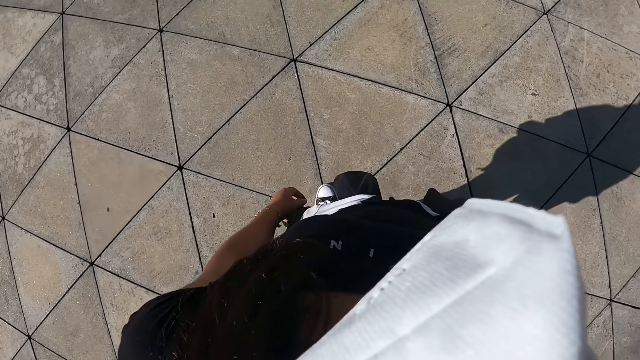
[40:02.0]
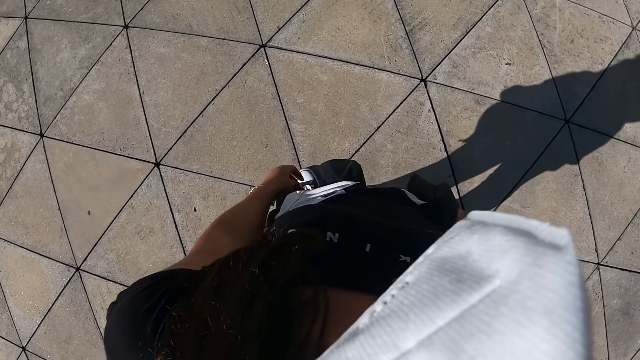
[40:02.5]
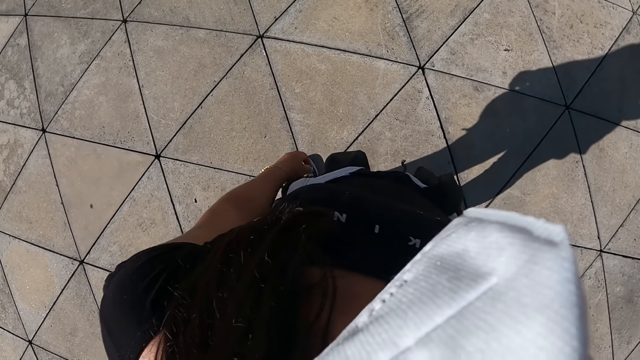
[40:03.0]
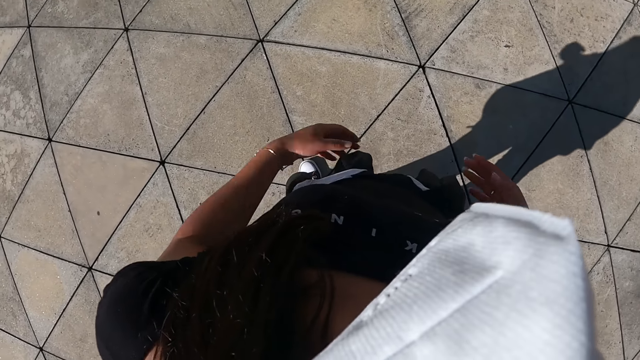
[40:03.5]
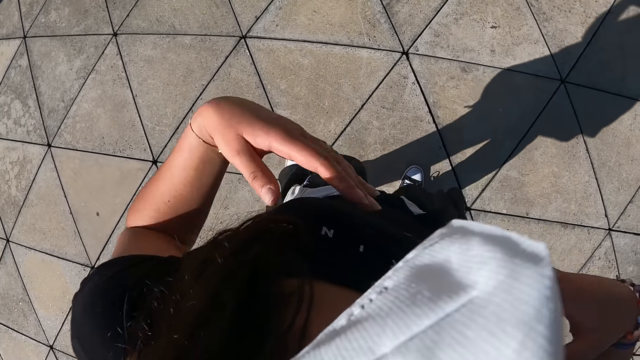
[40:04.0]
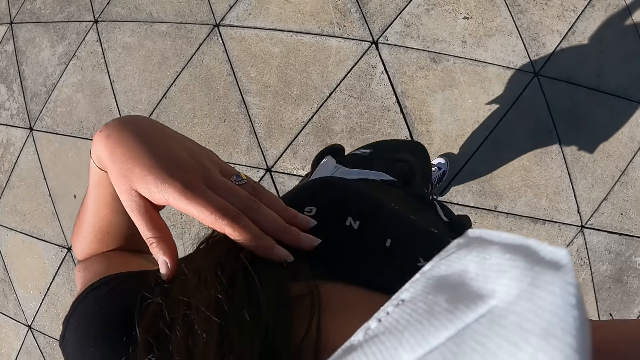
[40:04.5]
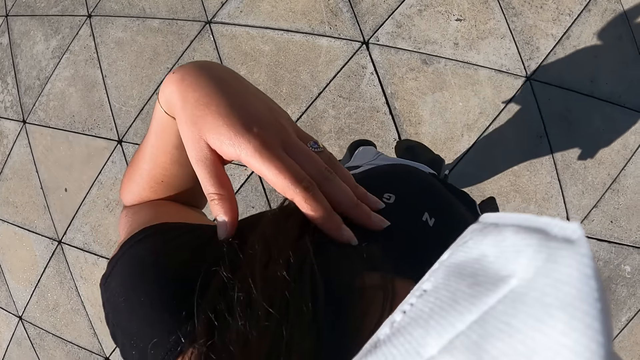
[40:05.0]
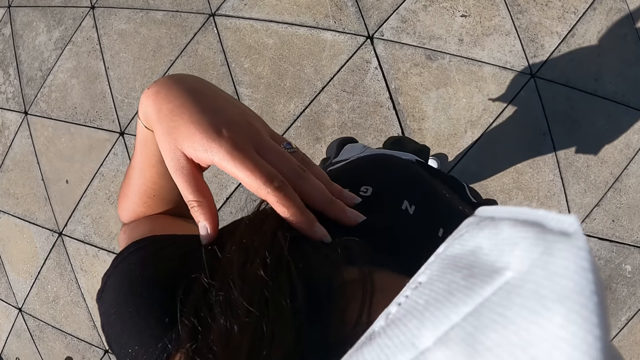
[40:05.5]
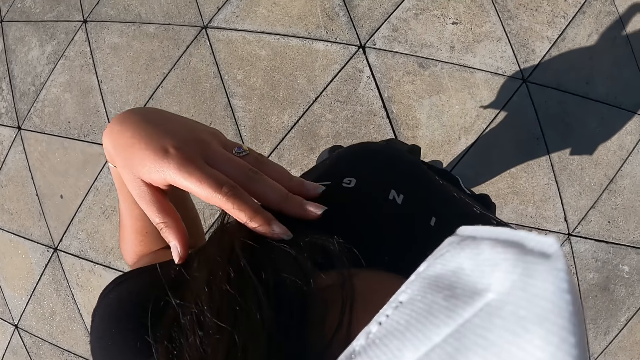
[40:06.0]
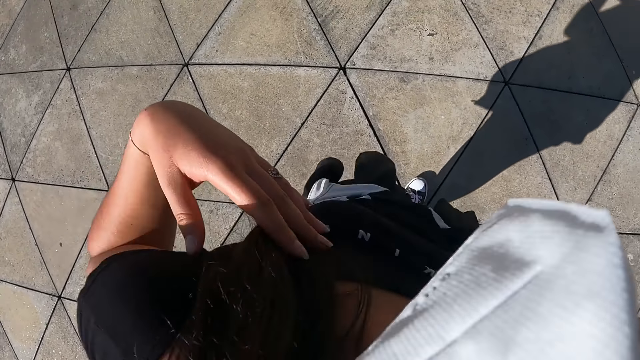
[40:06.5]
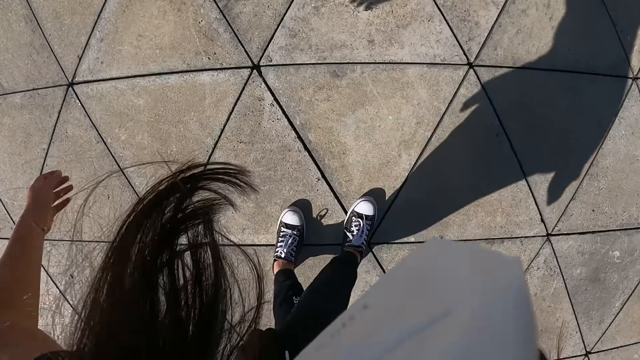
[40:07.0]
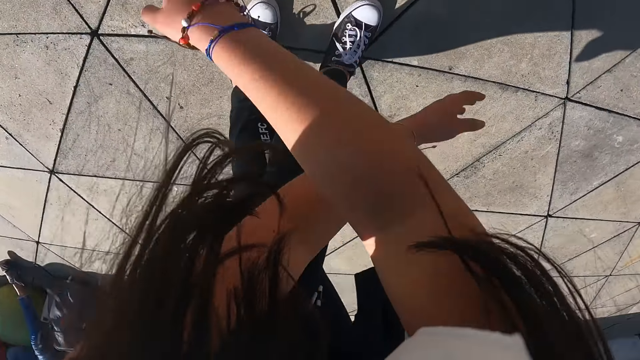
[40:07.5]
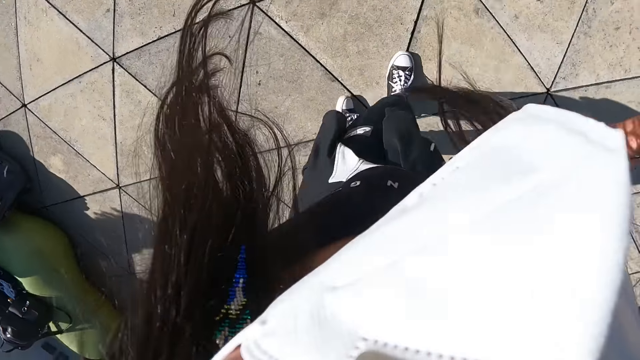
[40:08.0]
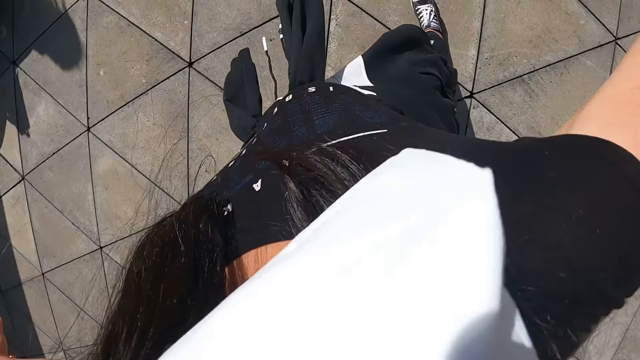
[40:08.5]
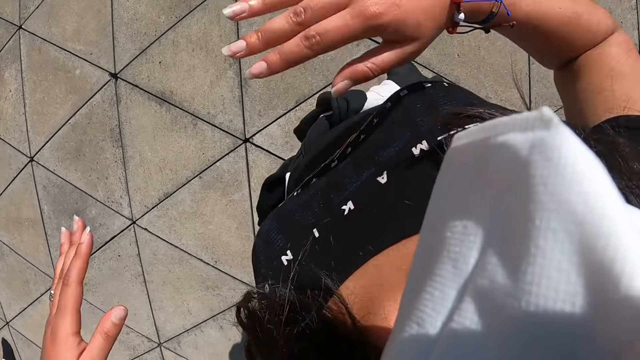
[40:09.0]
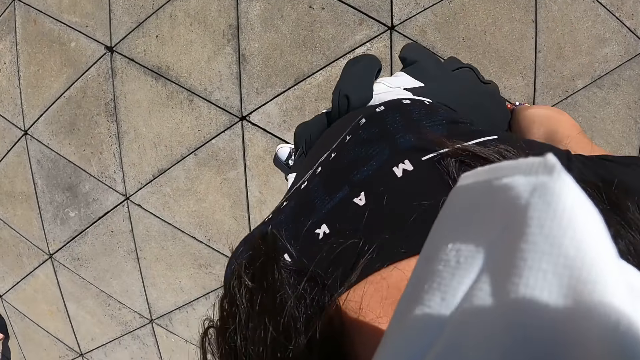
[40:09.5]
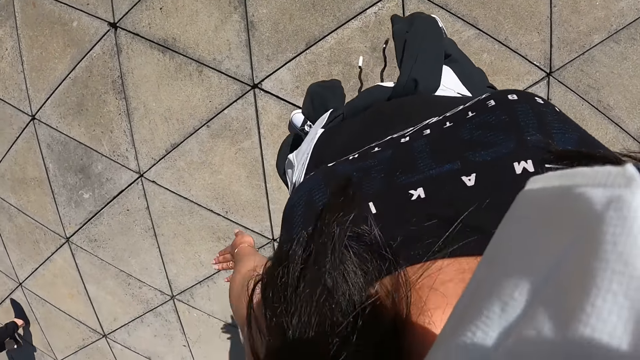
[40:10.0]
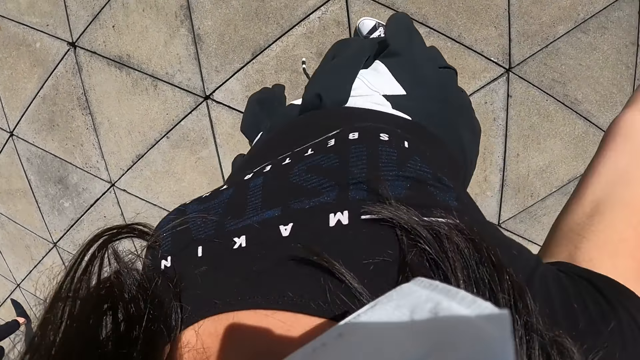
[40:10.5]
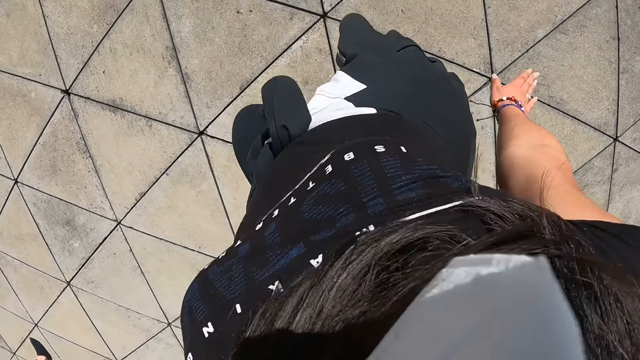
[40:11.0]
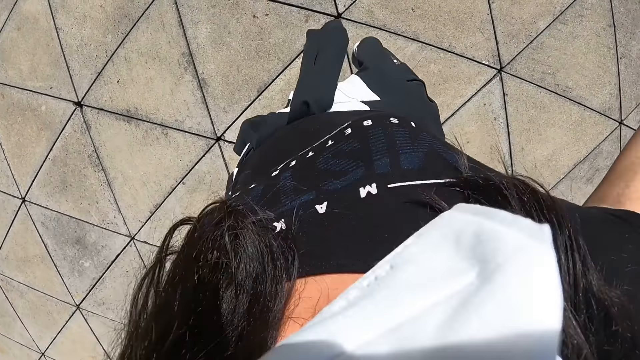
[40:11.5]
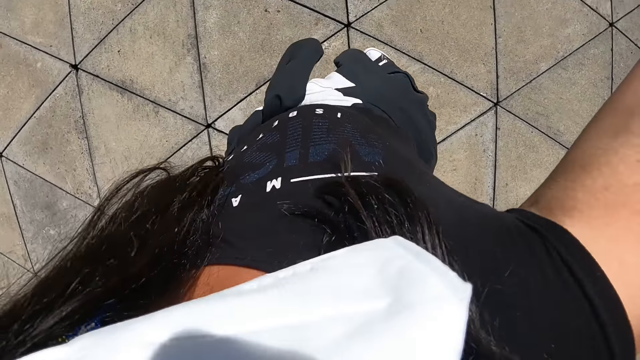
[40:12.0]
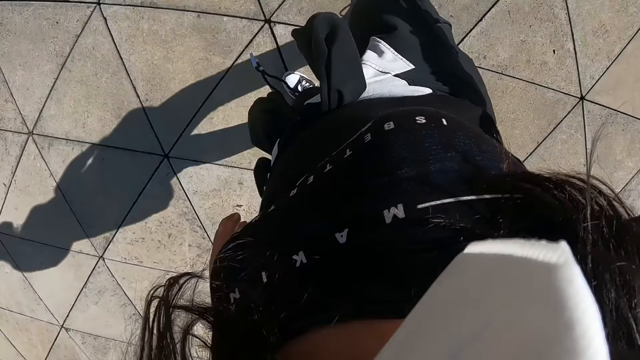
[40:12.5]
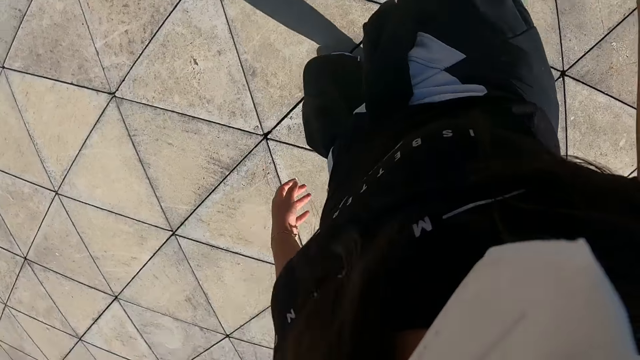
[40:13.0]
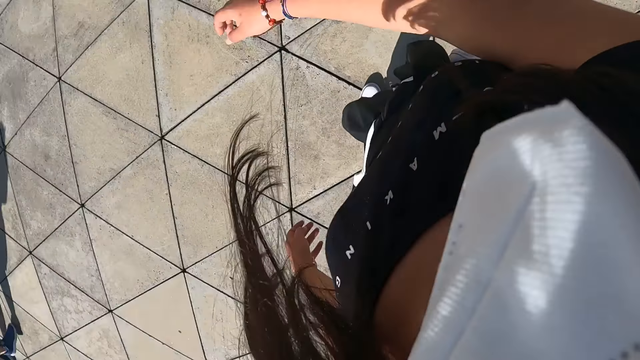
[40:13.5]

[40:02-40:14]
The camera wearer stands.

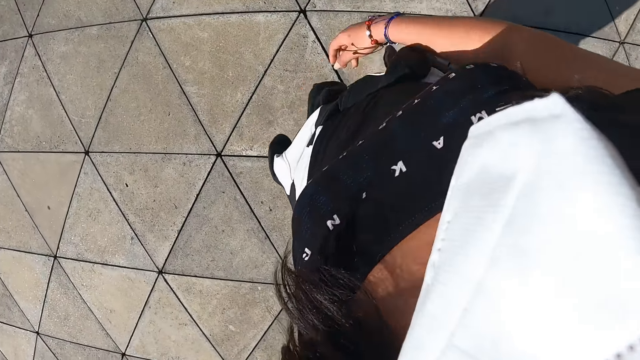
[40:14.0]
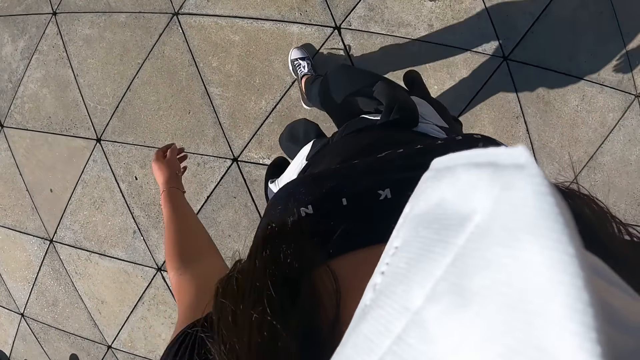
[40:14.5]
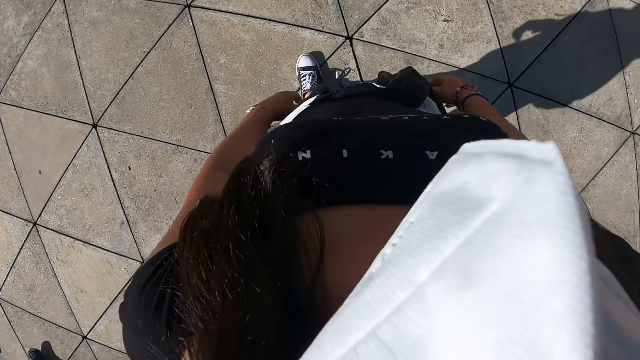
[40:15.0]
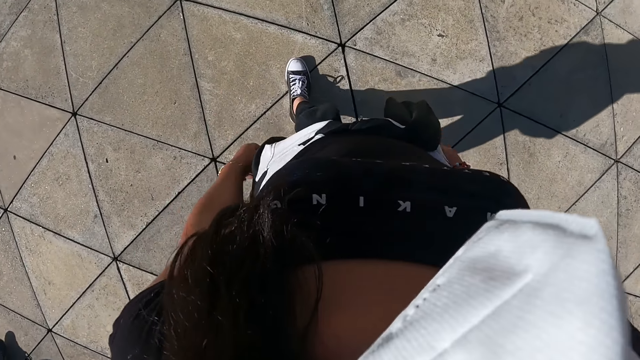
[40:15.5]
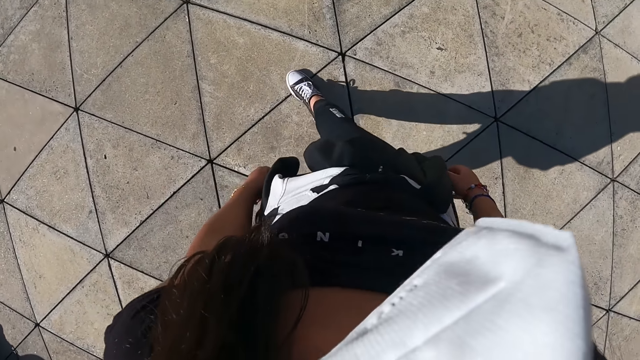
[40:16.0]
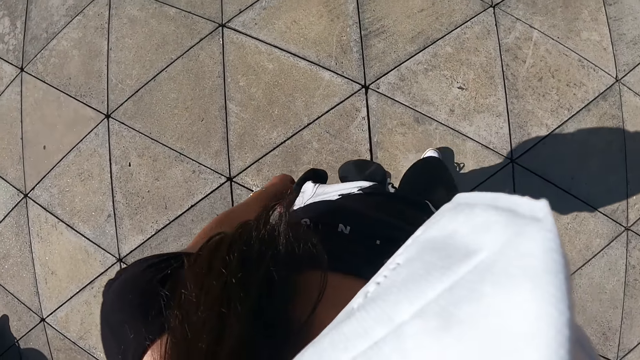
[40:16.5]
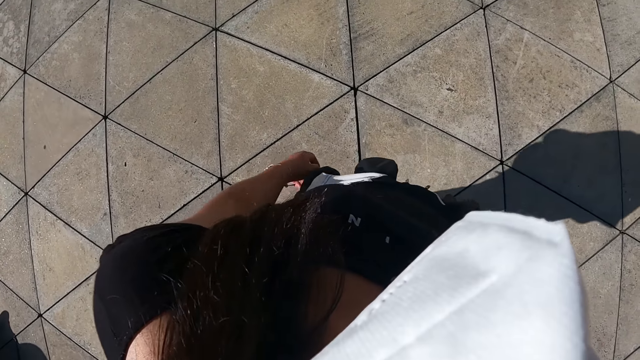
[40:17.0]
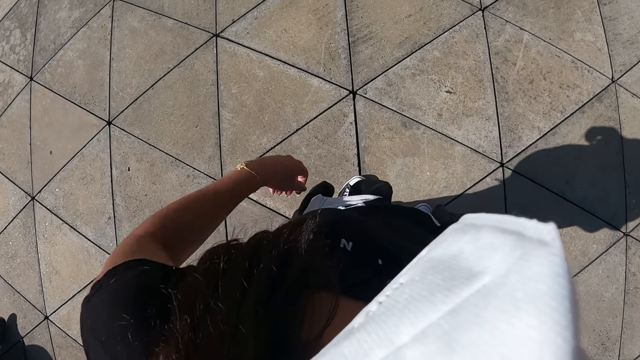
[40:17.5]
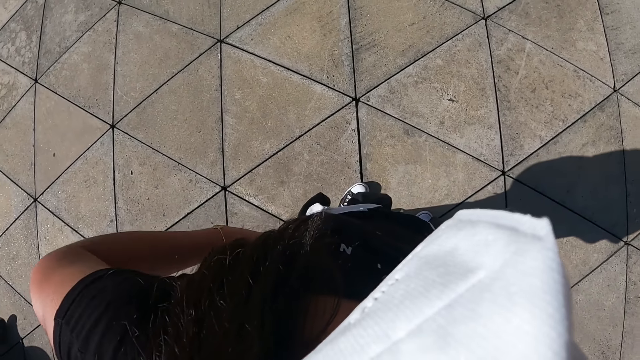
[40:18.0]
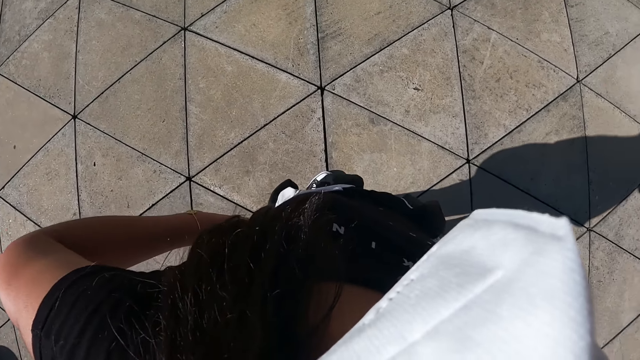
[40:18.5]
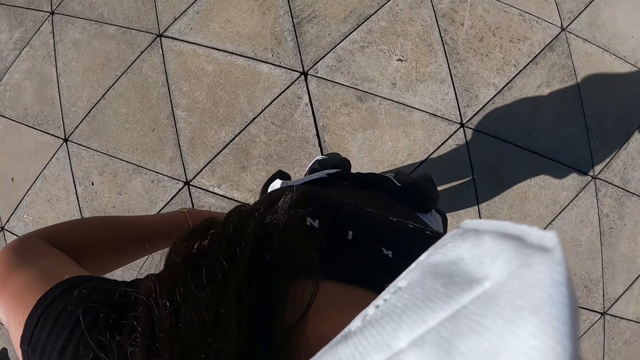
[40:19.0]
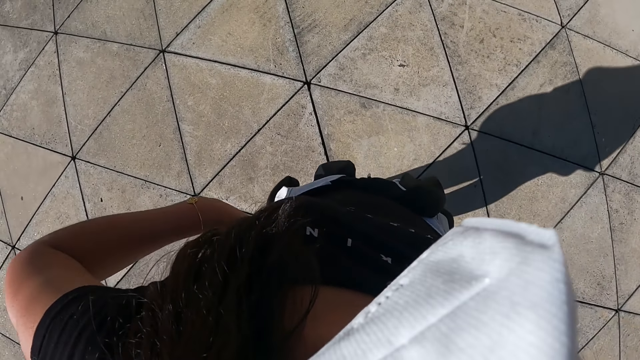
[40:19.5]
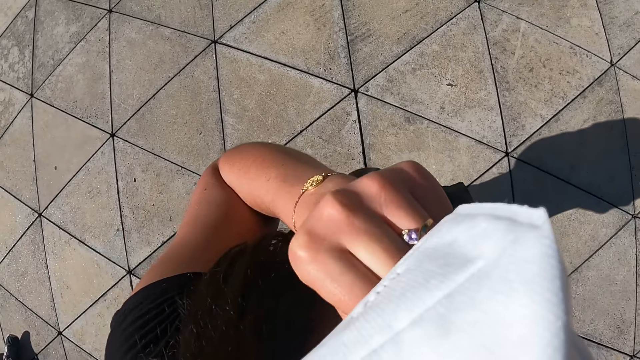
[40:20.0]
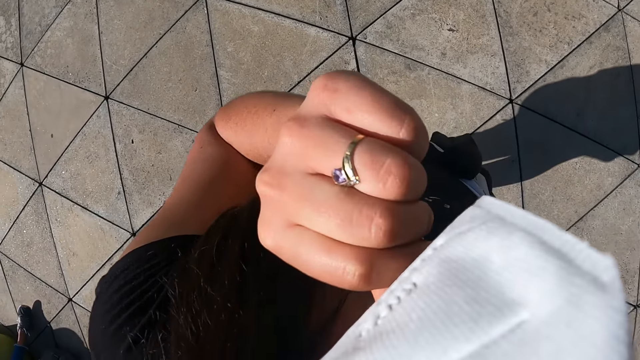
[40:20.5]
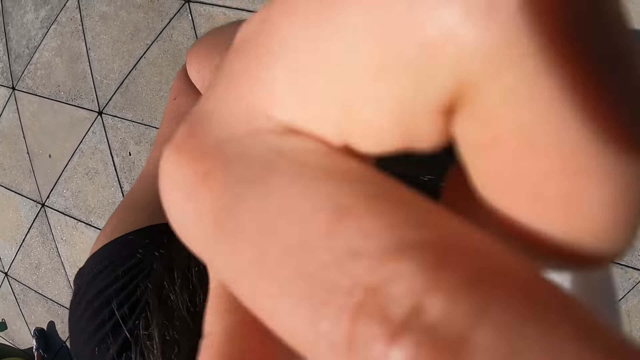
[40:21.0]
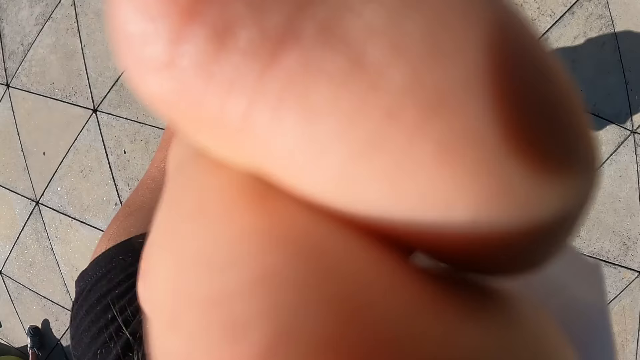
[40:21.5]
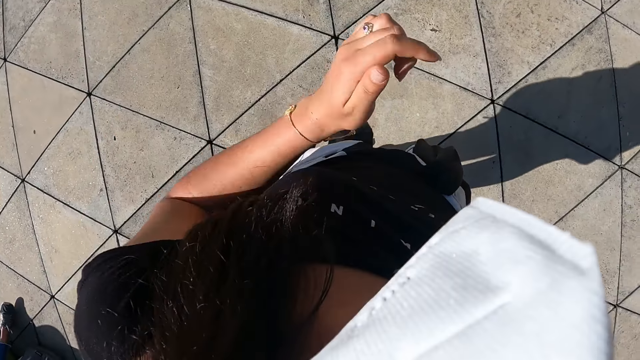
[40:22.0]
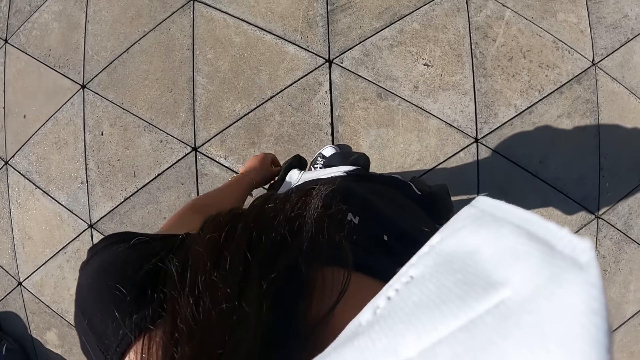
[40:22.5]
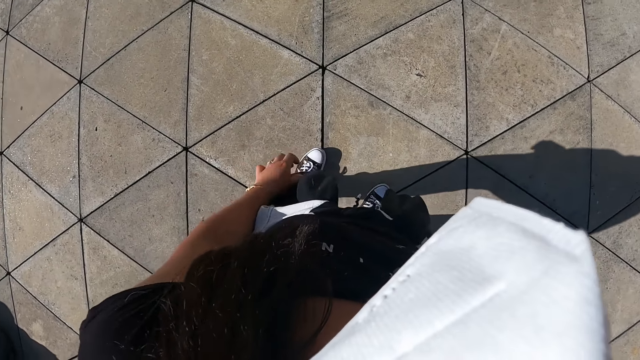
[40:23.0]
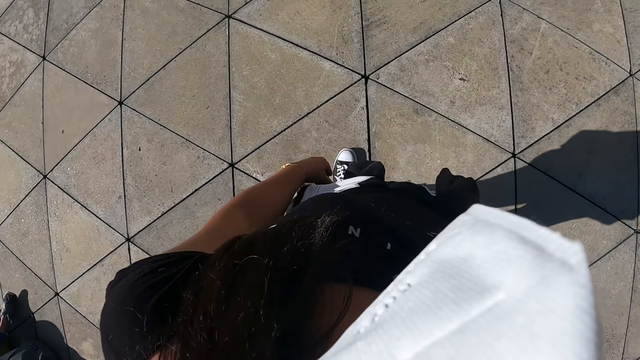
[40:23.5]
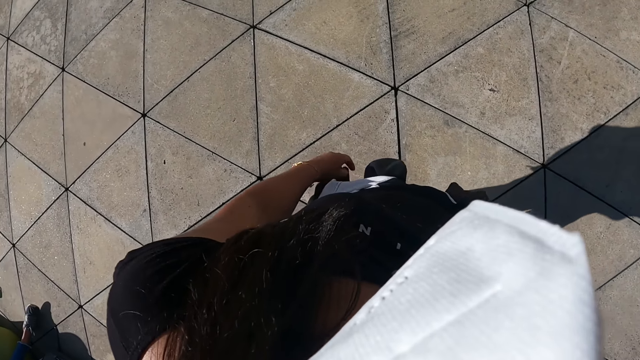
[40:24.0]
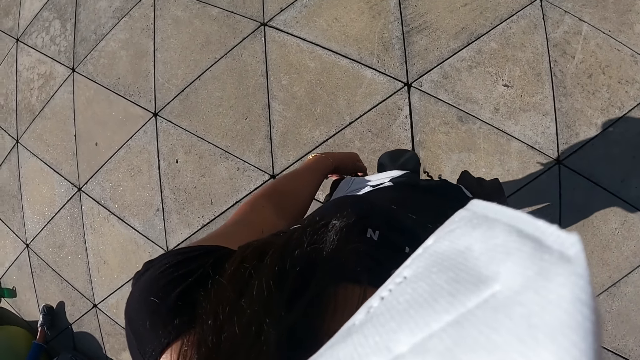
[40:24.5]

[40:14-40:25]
The camera wearer stands. She touches her face with her left hand. She drops her hand.
